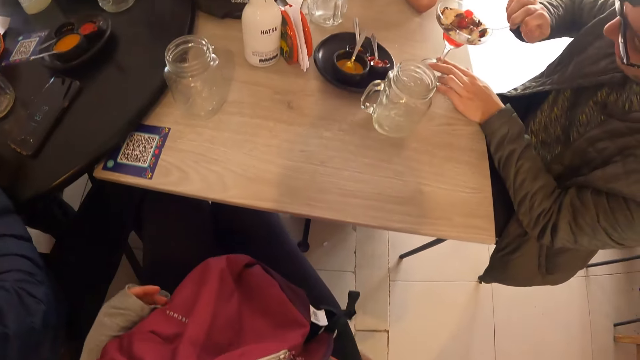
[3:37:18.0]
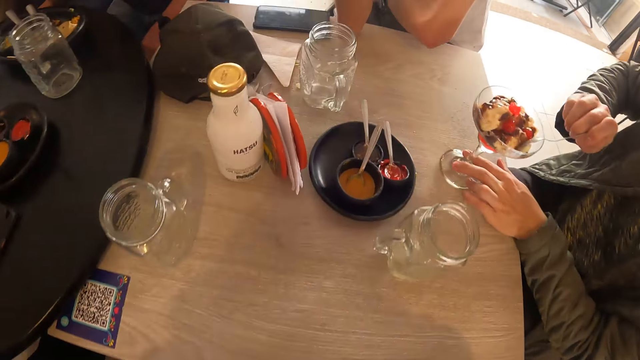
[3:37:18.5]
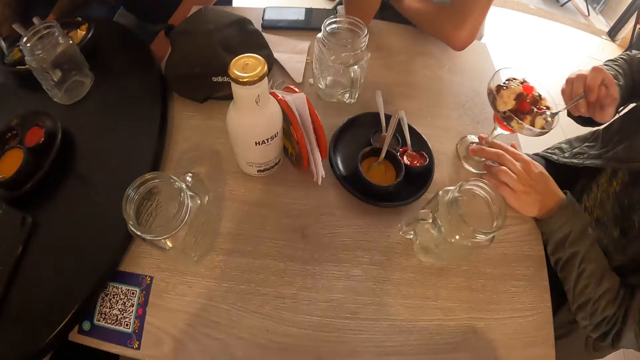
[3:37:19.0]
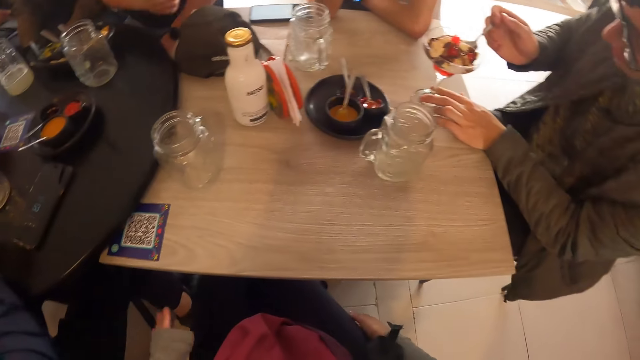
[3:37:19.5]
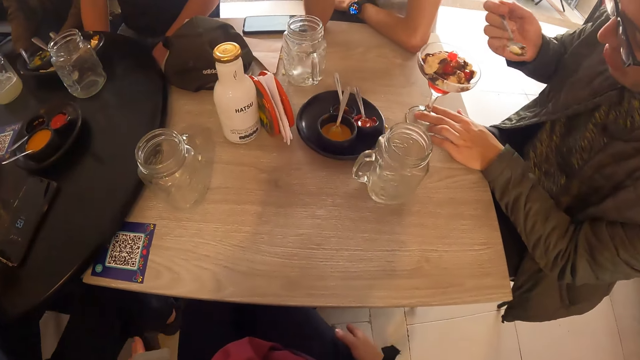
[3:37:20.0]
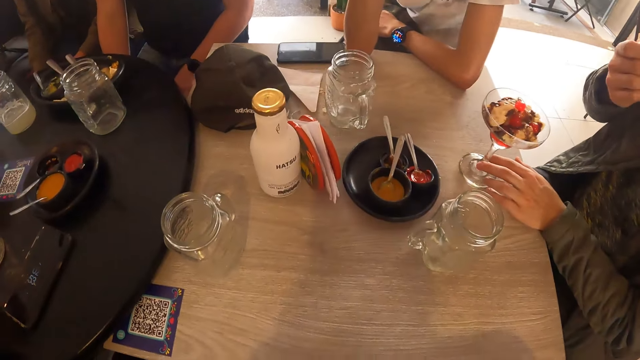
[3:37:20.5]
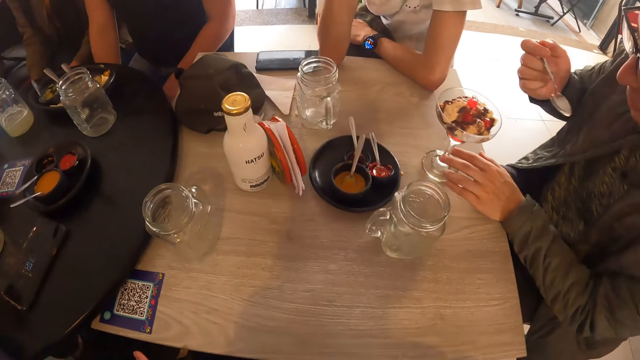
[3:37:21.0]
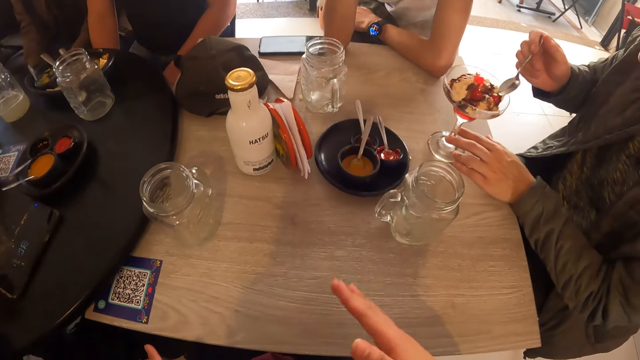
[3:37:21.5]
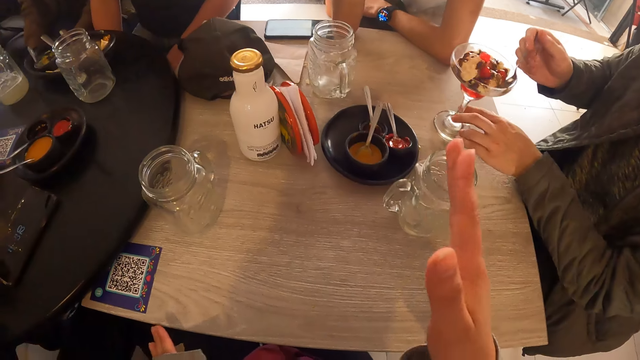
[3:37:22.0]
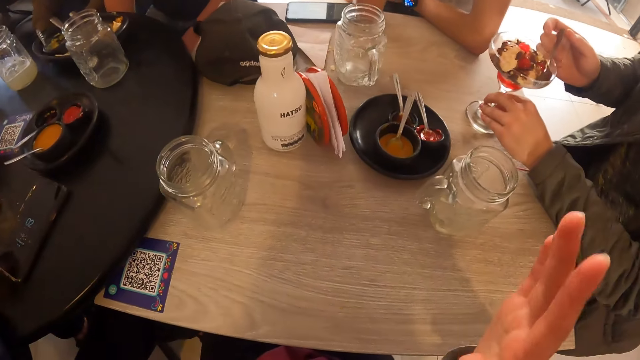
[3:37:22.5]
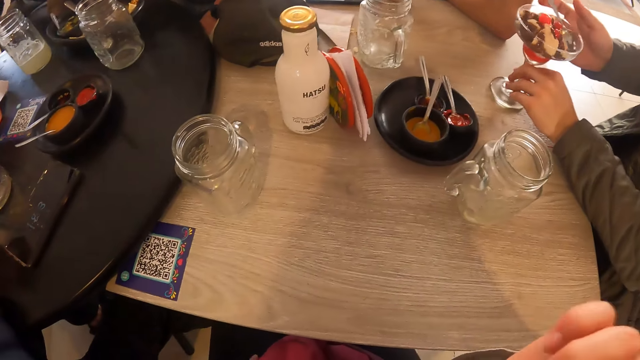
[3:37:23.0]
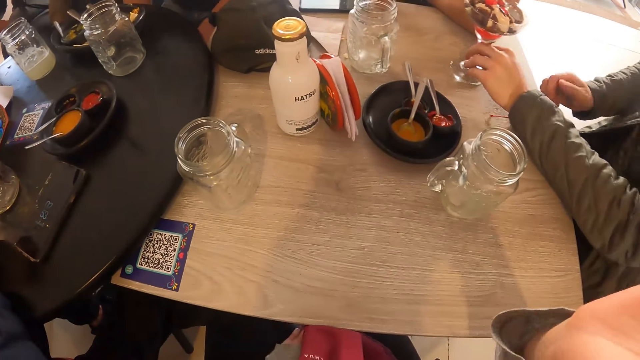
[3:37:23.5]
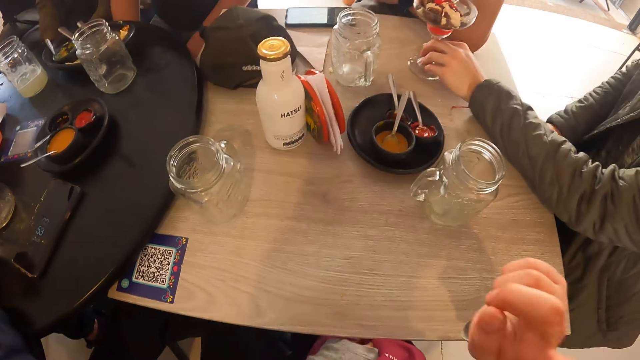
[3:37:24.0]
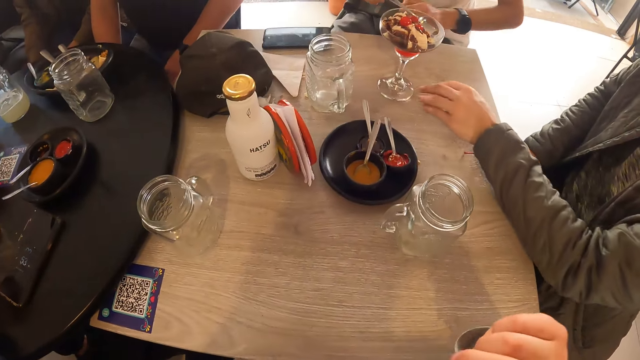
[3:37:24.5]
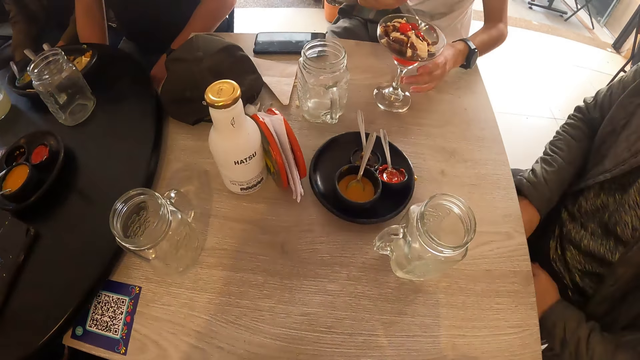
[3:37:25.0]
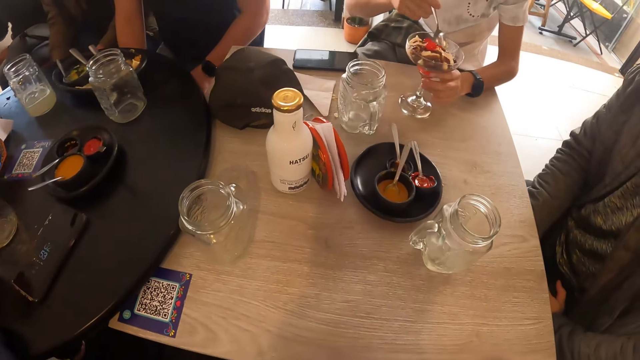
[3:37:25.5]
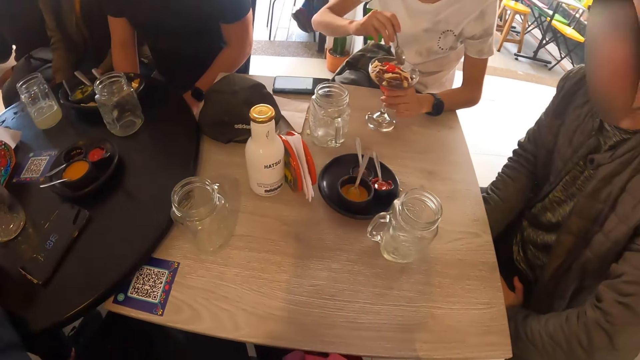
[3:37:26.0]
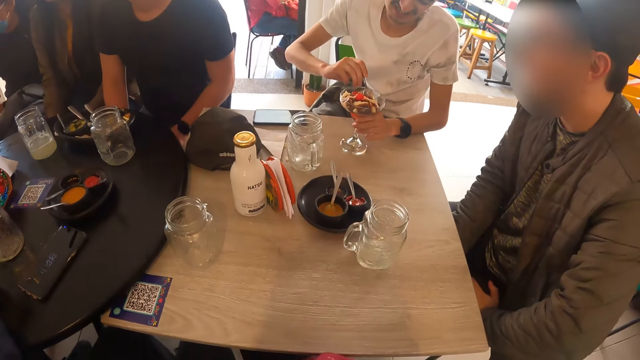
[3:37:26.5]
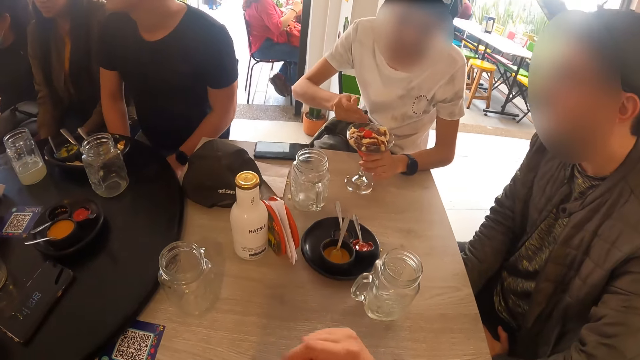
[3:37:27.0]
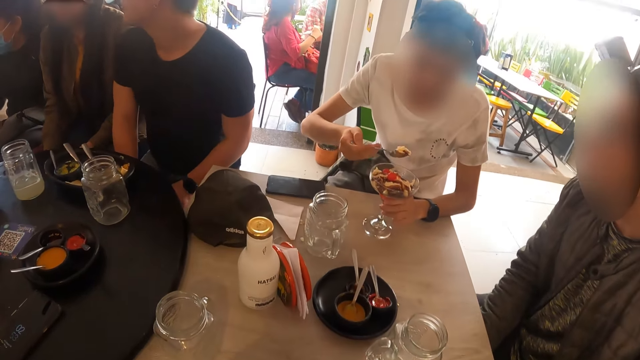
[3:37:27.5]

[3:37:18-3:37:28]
A man takes ice-cream from the glass of ice-cream with the spoon in his right hand. The camera wearer pushes the seat. The man puts the ice-cream in his mouth with the spoon in his right hand. The man pushes the glass of ice-cream on the table towards another man with his left hand. The first man places the spoon in the glass of ice-cream with his right hand. The camera wearer uses gestures. The other man takes ice-cream from the glass of ice-cream with the spoon in his right hand and holds the glass of ice-cream on the table with his left hand.

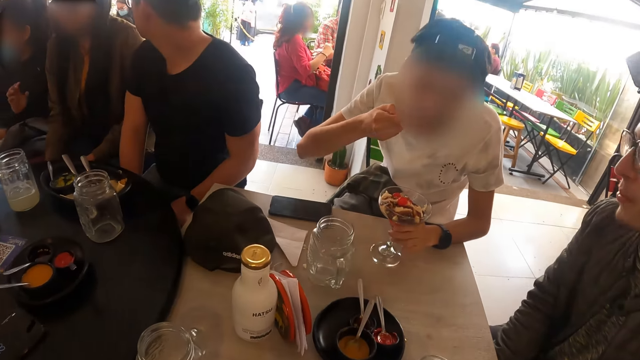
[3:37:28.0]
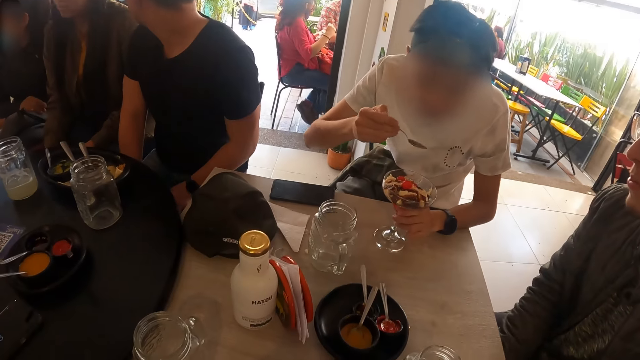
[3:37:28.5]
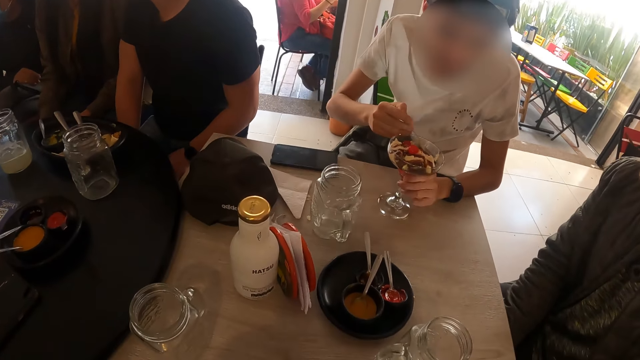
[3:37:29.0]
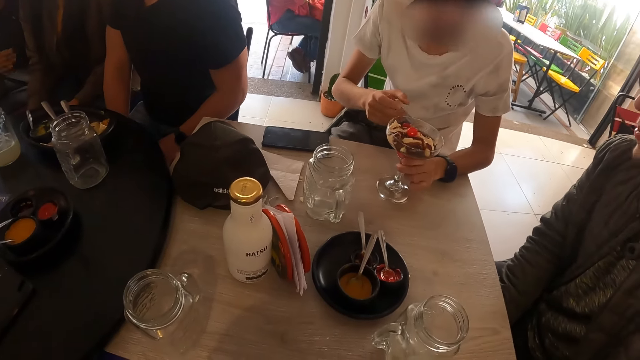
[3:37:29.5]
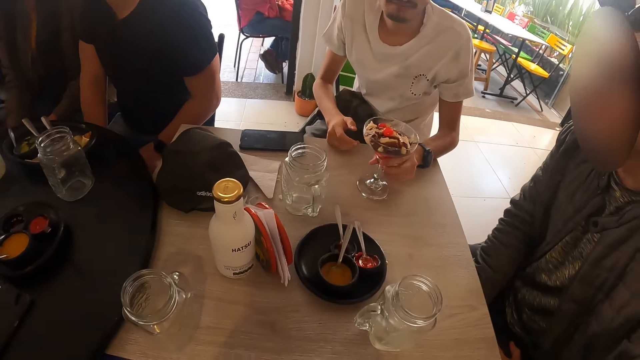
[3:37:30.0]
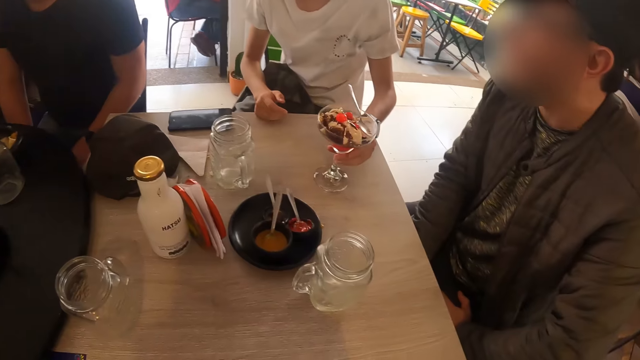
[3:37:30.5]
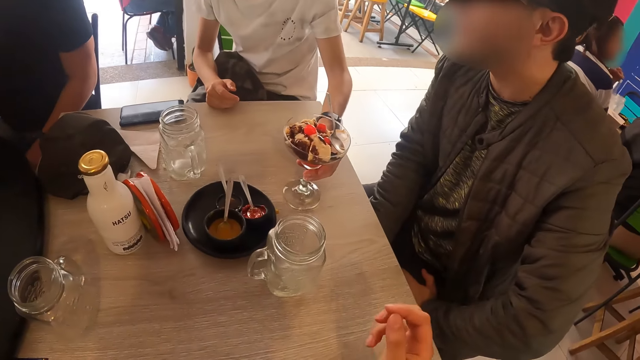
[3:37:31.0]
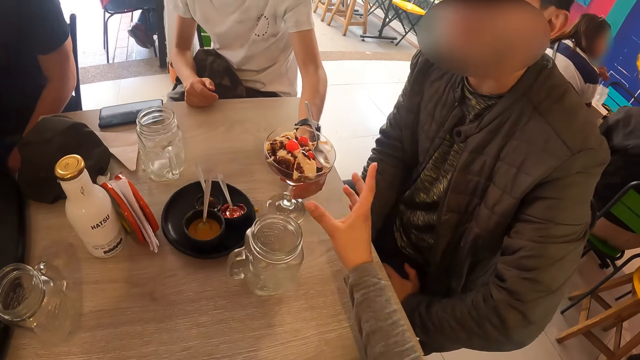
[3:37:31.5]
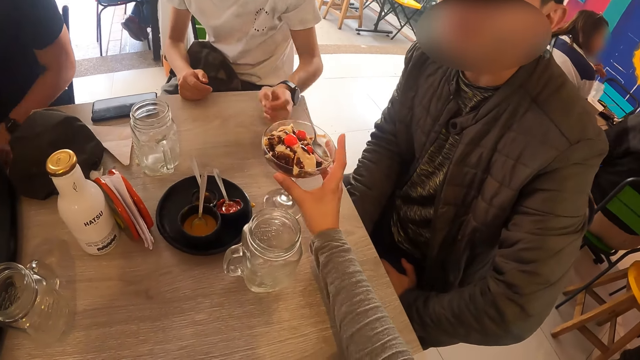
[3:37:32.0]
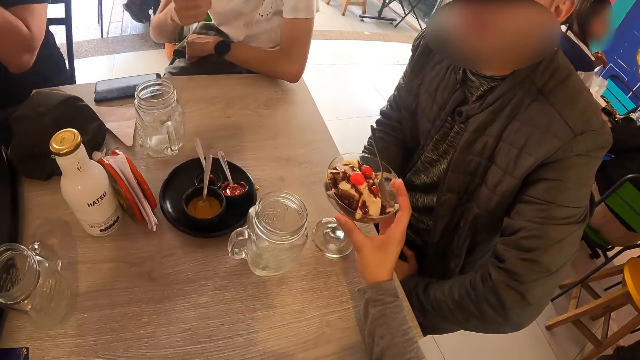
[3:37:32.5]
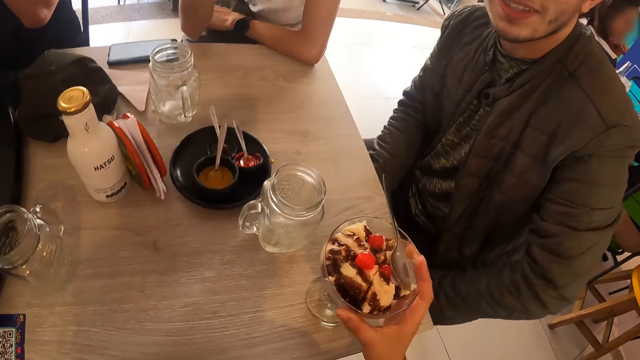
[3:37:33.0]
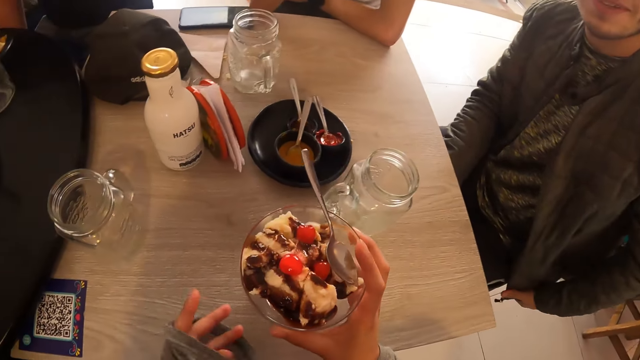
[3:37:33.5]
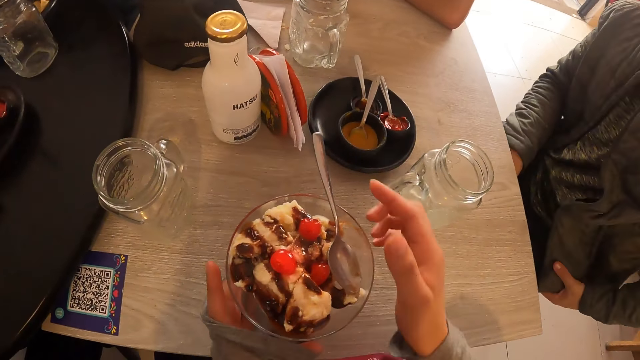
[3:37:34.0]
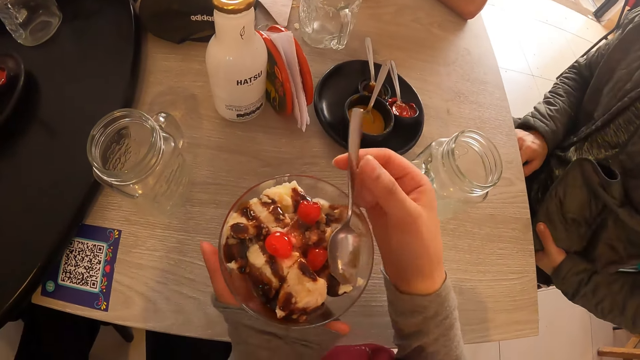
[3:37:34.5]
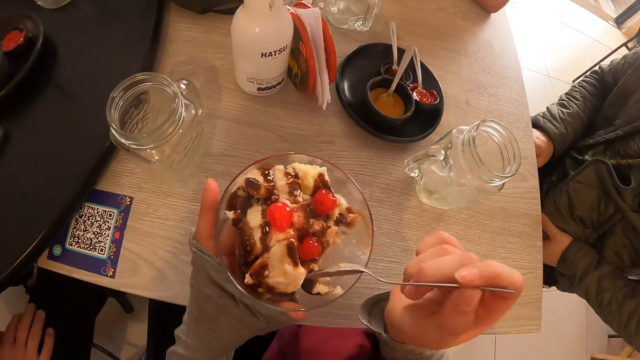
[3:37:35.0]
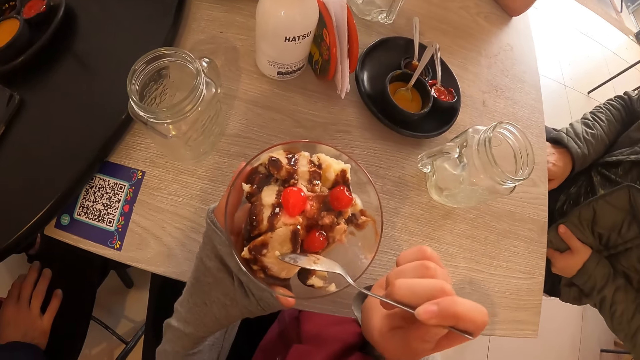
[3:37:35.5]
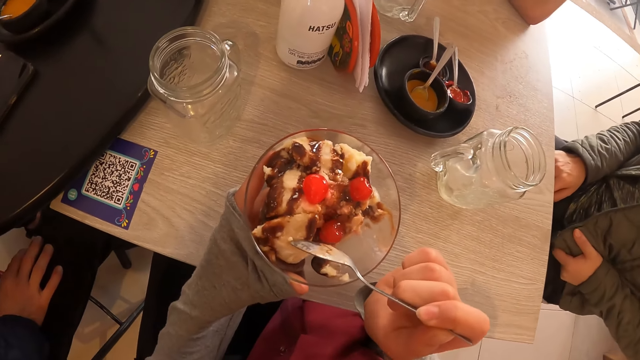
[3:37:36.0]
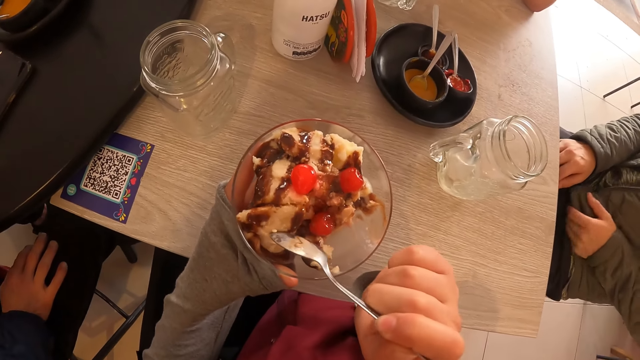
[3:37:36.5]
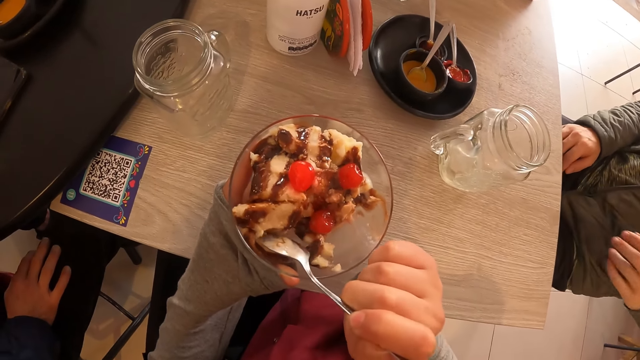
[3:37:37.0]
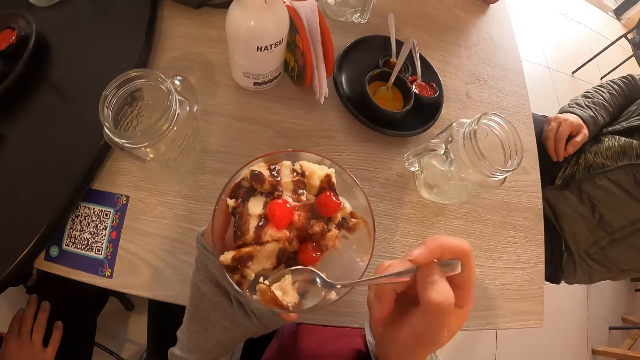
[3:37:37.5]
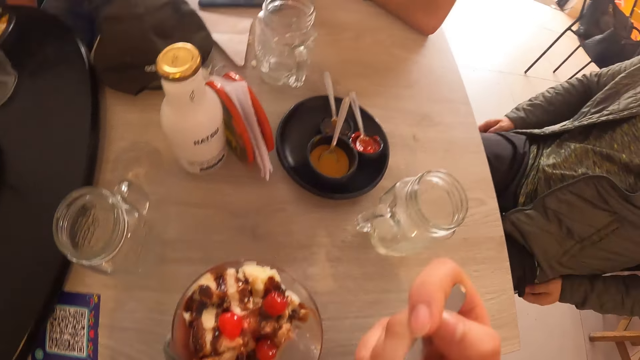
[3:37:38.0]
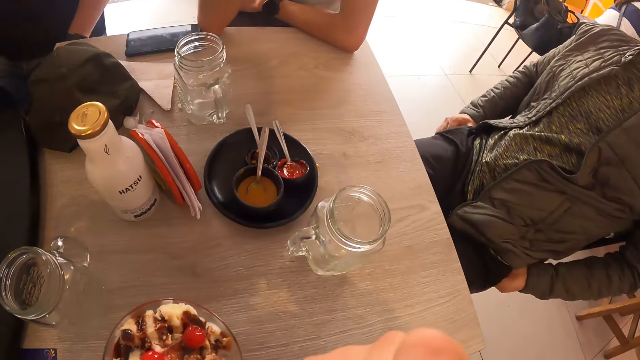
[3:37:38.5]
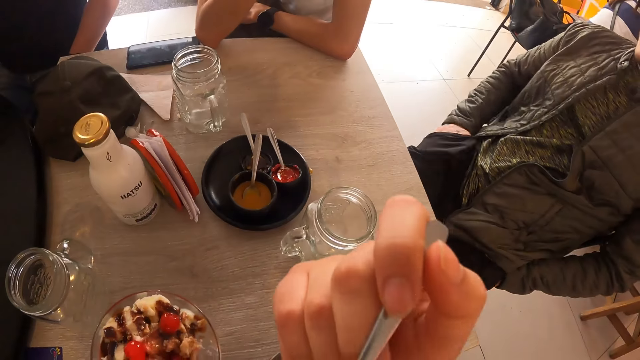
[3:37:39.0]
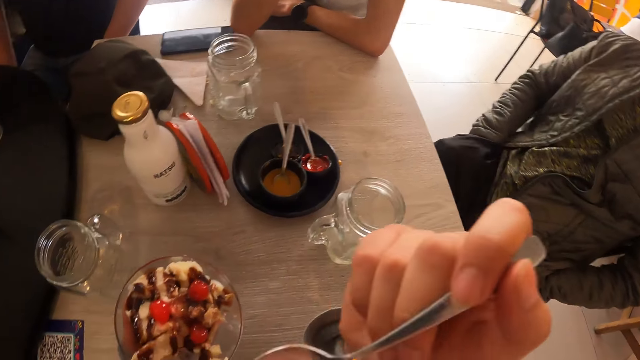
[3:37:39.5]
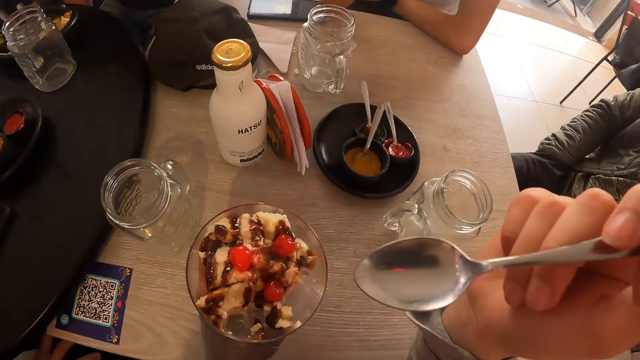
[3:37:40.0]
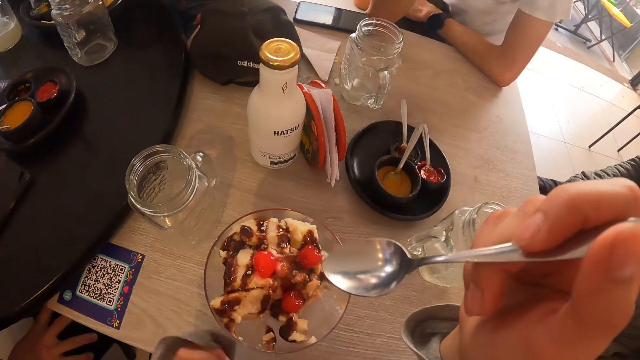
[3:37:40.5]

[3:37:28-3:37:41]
A man puts the ice-cream in his mouth with the spoon in his right hand, places the spoon in the glass of ice-cream with his right hand and pushes the glass of ice-cream on the table towards the camera wearer with his left hand. The camera wearer looks around. She takes the pudding from another man. She moves the glass of ice-cream on the table towards herself with her right hand. She holds the glass of ice-cream on the table with her left hand. She takes the spoon. She takes ice-cream from the glass of ice-cream with the spoon in her right hand. She eats the pudding. A third man puts his hands in his pockets.
